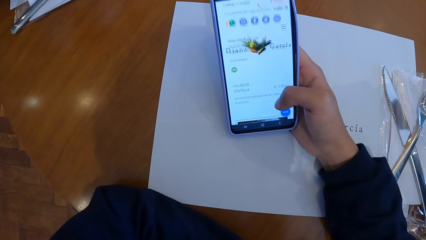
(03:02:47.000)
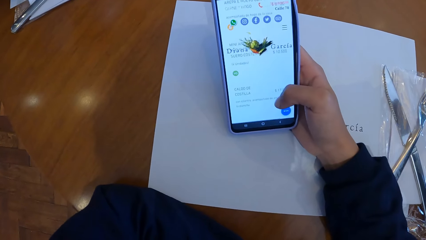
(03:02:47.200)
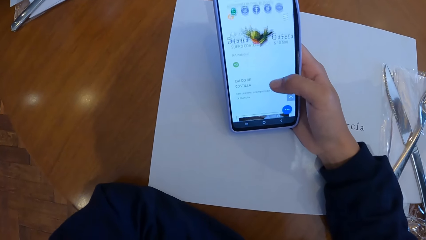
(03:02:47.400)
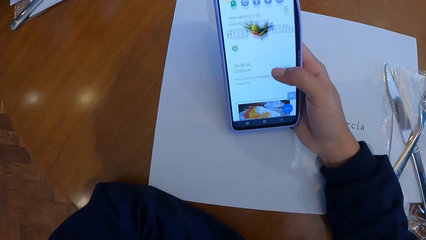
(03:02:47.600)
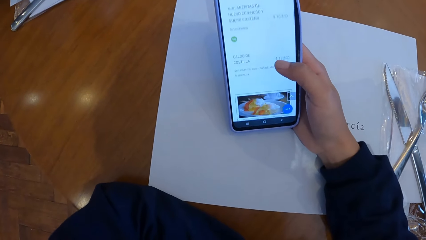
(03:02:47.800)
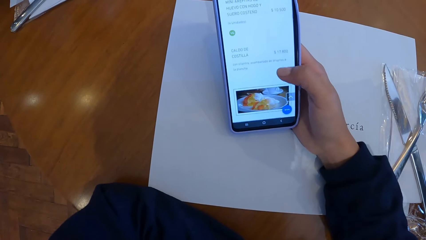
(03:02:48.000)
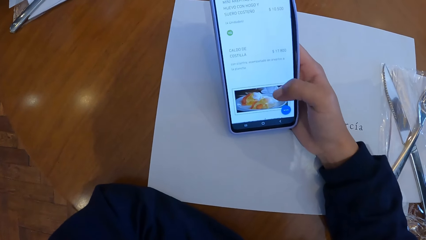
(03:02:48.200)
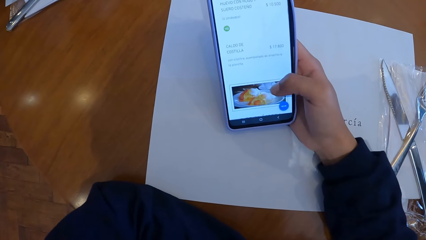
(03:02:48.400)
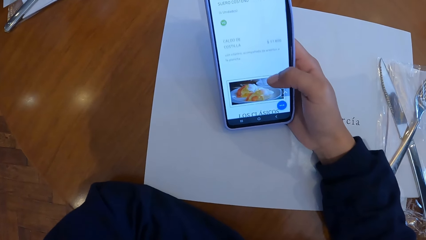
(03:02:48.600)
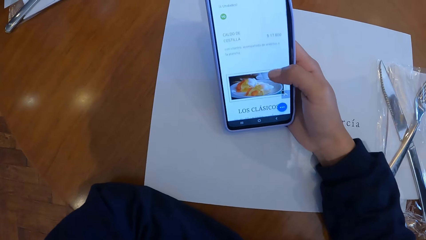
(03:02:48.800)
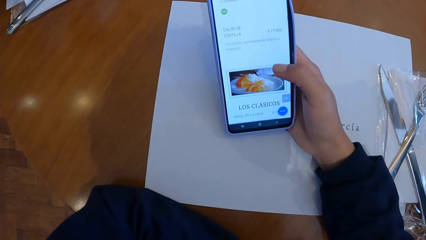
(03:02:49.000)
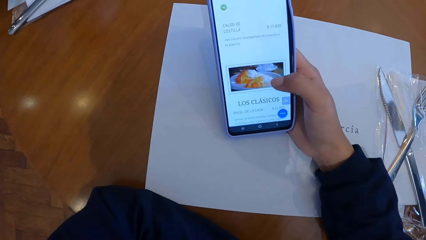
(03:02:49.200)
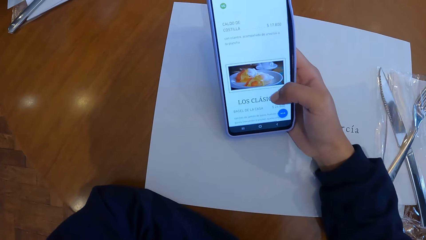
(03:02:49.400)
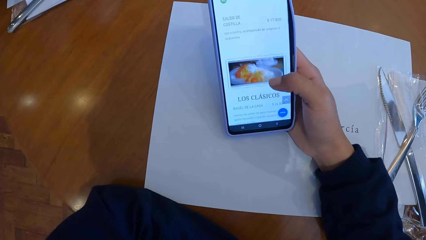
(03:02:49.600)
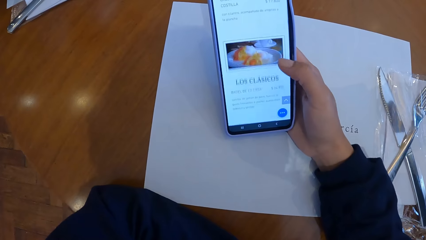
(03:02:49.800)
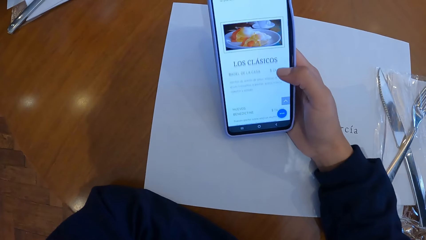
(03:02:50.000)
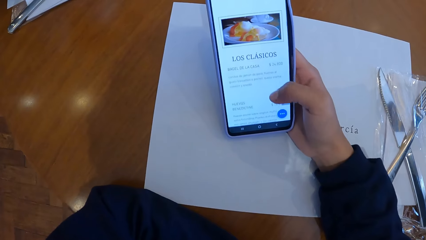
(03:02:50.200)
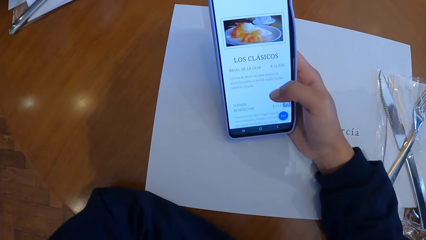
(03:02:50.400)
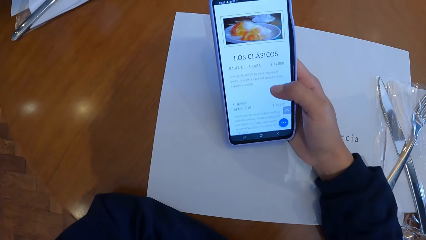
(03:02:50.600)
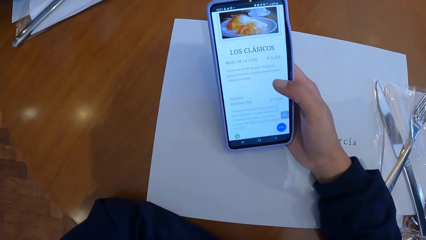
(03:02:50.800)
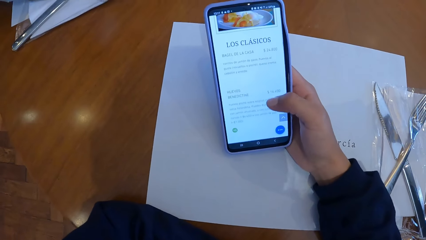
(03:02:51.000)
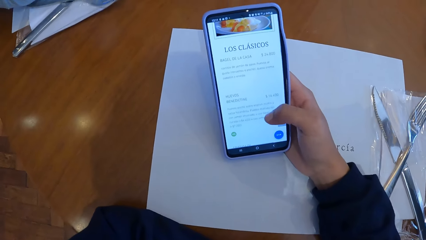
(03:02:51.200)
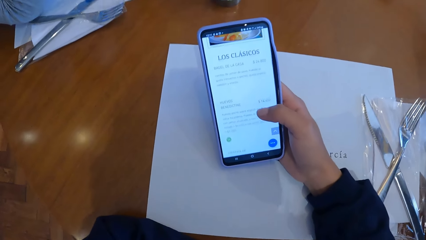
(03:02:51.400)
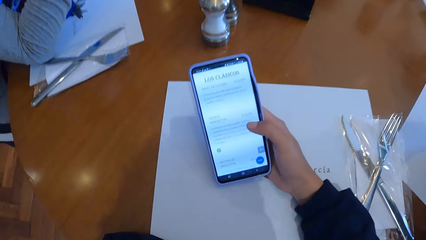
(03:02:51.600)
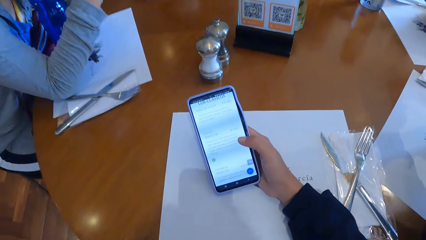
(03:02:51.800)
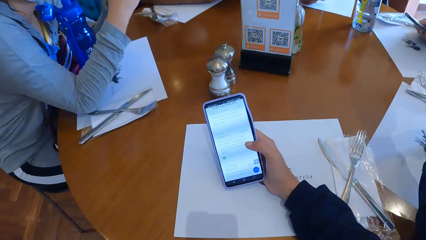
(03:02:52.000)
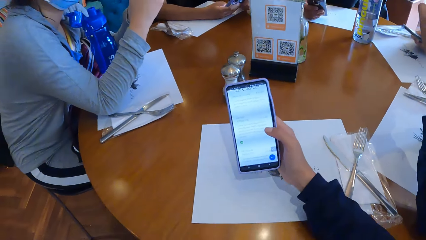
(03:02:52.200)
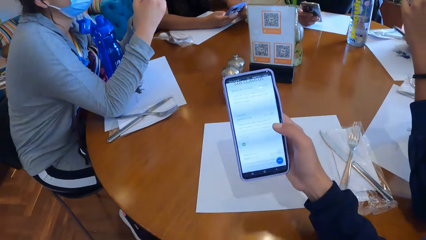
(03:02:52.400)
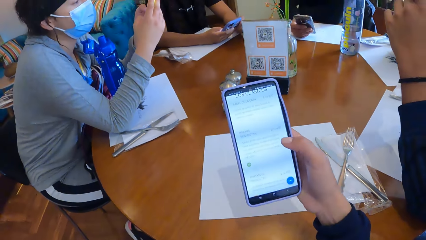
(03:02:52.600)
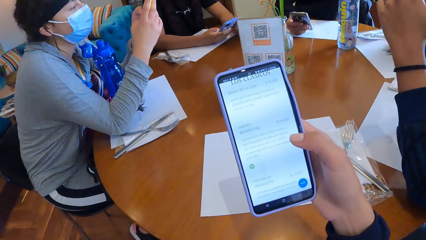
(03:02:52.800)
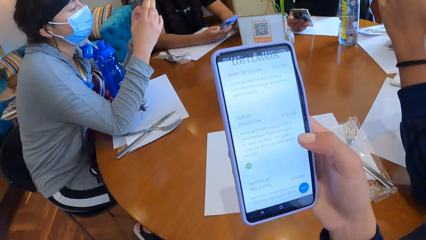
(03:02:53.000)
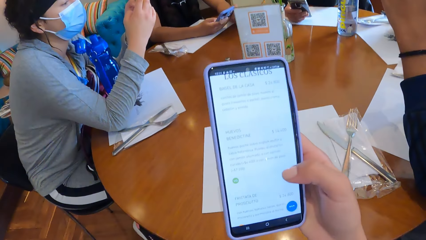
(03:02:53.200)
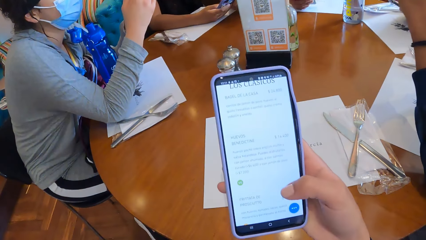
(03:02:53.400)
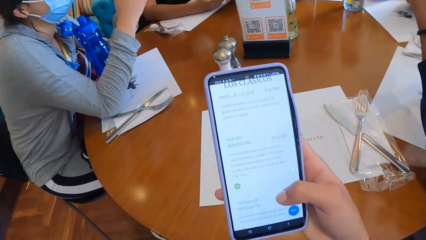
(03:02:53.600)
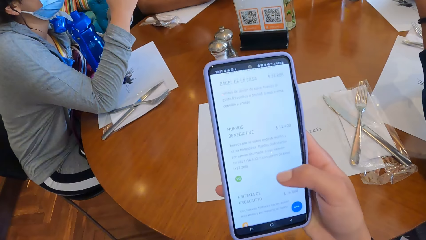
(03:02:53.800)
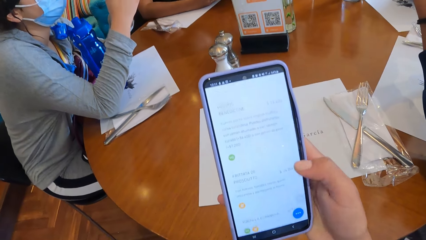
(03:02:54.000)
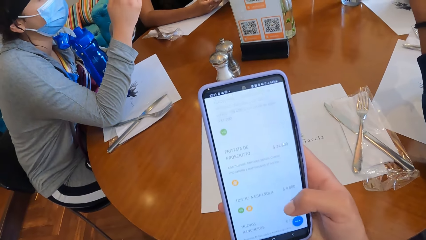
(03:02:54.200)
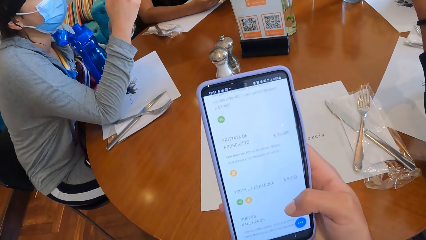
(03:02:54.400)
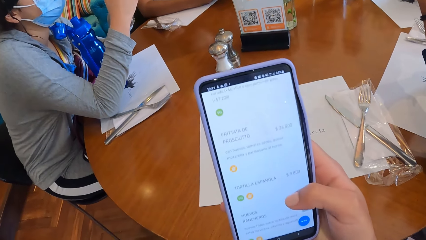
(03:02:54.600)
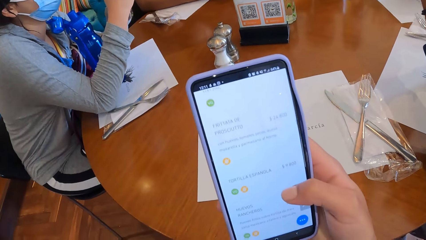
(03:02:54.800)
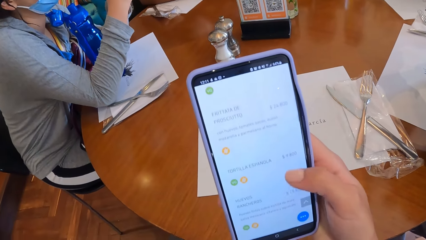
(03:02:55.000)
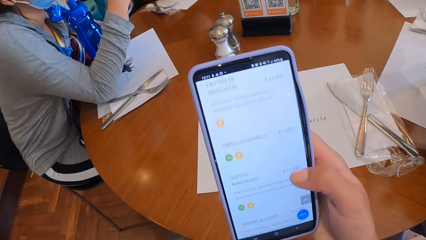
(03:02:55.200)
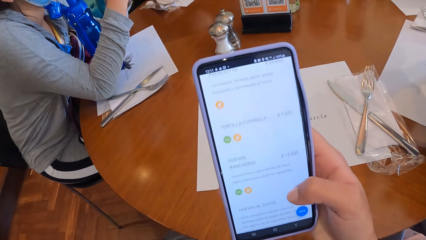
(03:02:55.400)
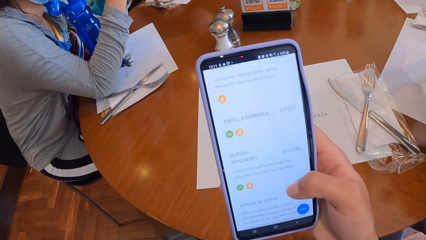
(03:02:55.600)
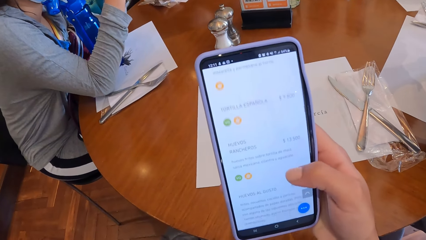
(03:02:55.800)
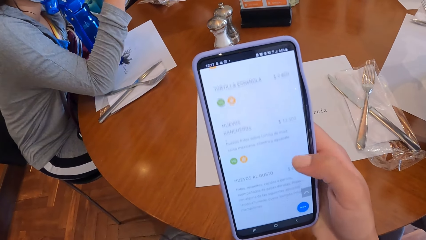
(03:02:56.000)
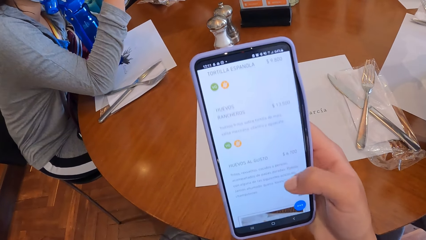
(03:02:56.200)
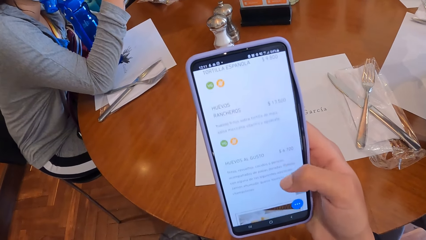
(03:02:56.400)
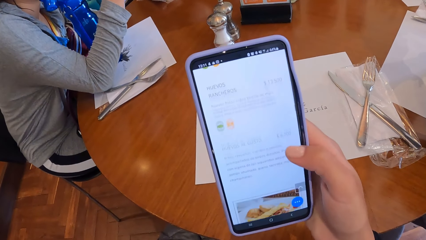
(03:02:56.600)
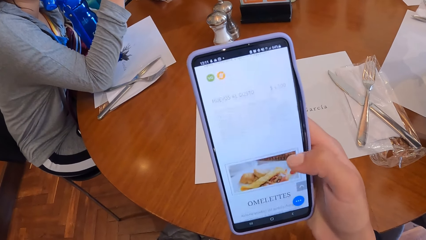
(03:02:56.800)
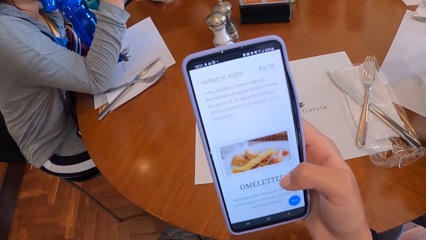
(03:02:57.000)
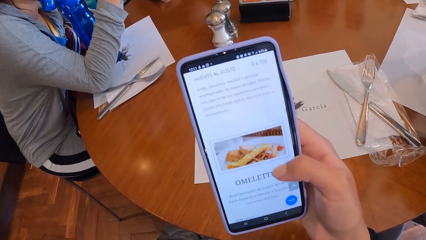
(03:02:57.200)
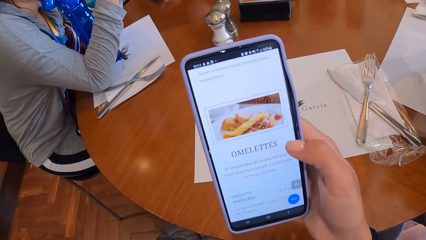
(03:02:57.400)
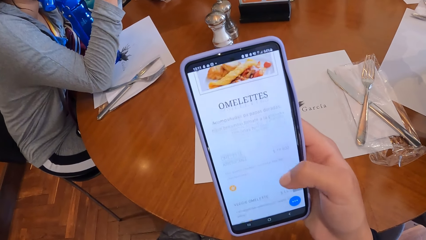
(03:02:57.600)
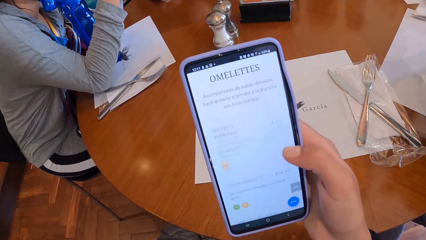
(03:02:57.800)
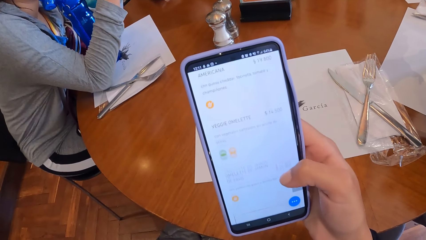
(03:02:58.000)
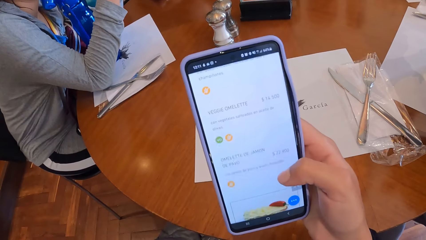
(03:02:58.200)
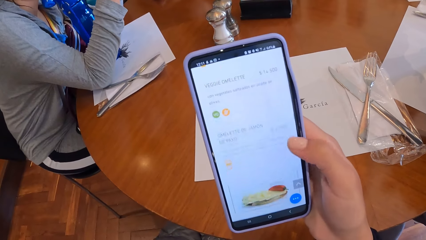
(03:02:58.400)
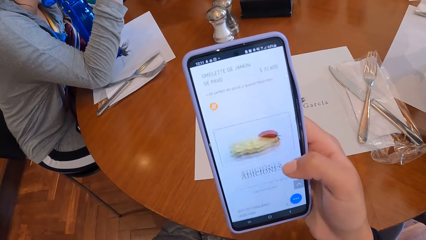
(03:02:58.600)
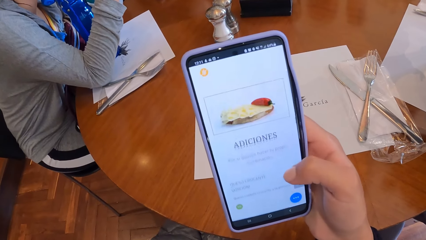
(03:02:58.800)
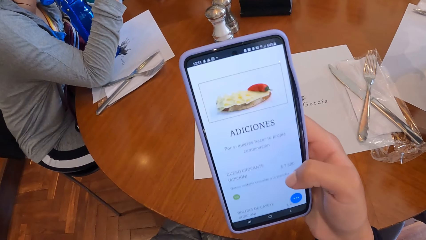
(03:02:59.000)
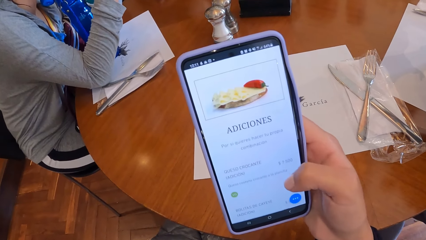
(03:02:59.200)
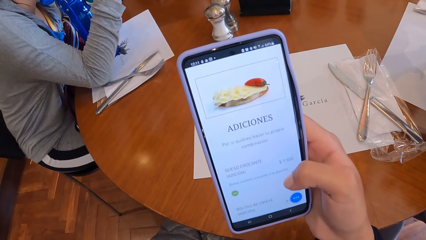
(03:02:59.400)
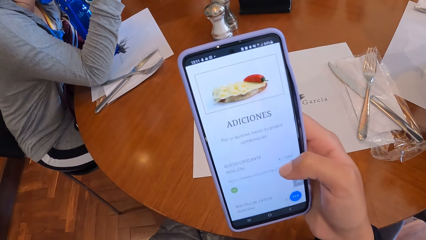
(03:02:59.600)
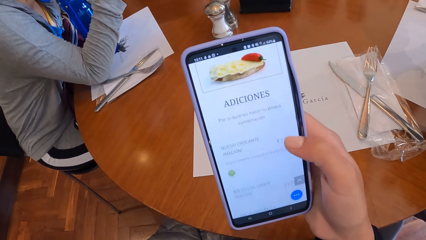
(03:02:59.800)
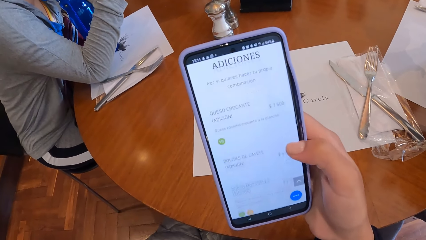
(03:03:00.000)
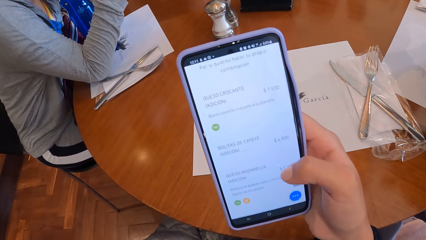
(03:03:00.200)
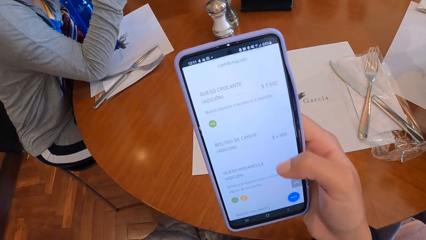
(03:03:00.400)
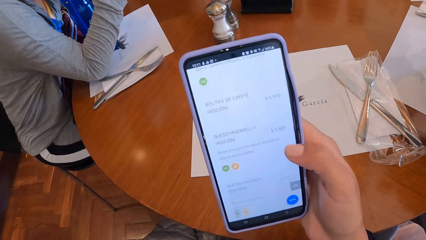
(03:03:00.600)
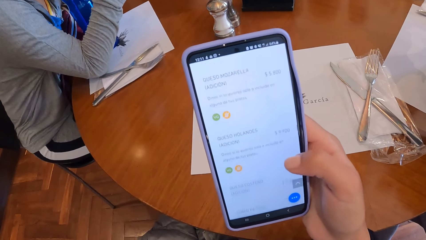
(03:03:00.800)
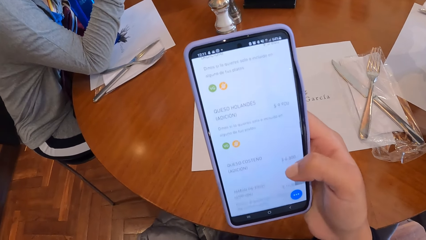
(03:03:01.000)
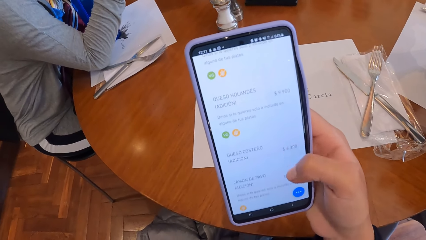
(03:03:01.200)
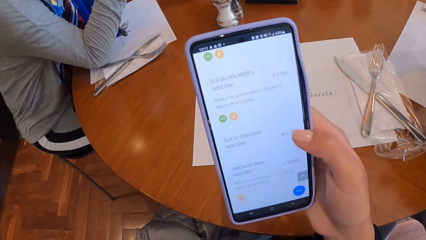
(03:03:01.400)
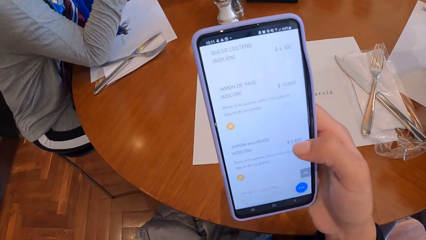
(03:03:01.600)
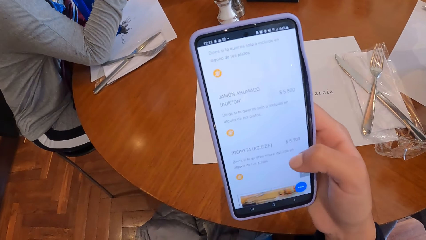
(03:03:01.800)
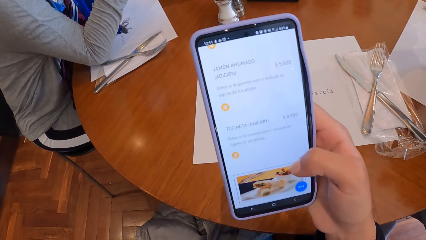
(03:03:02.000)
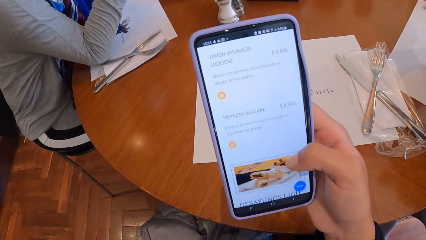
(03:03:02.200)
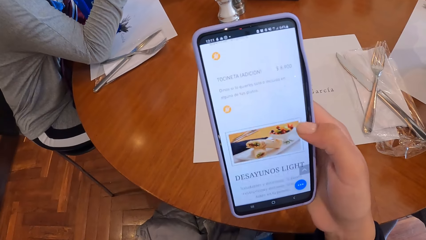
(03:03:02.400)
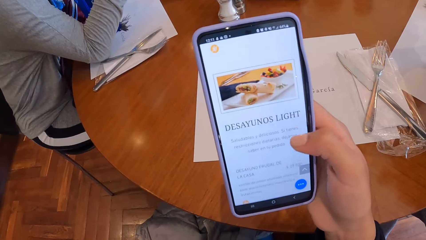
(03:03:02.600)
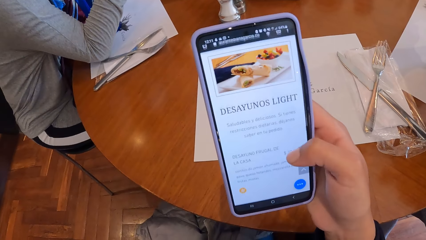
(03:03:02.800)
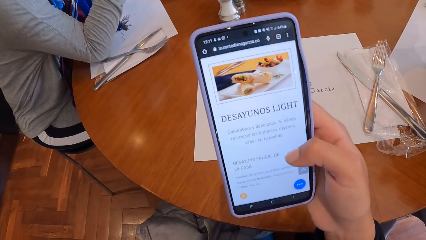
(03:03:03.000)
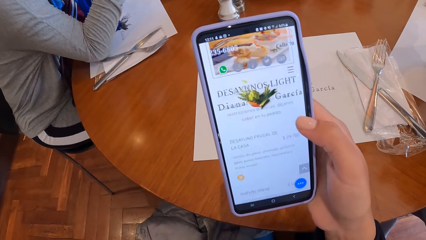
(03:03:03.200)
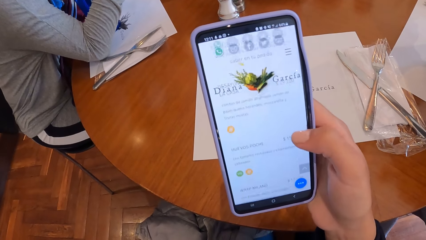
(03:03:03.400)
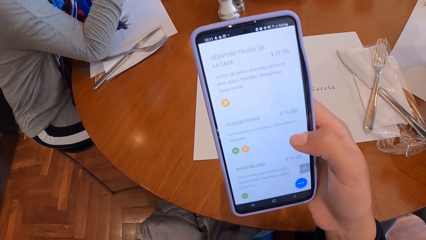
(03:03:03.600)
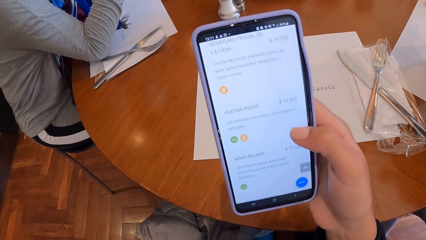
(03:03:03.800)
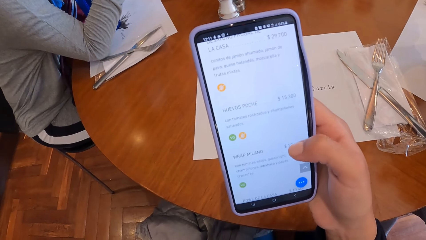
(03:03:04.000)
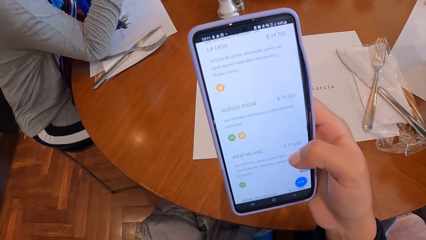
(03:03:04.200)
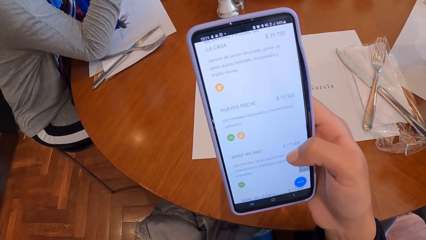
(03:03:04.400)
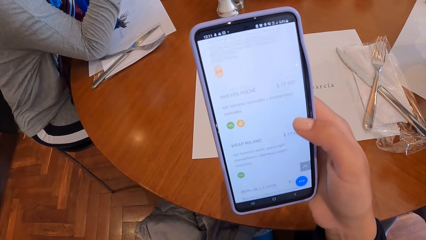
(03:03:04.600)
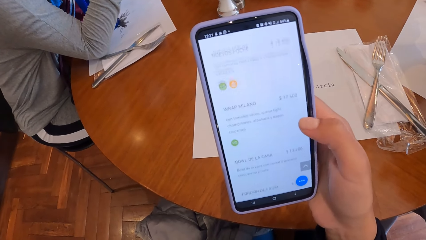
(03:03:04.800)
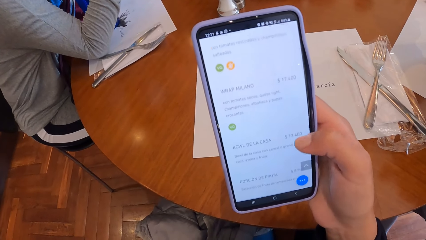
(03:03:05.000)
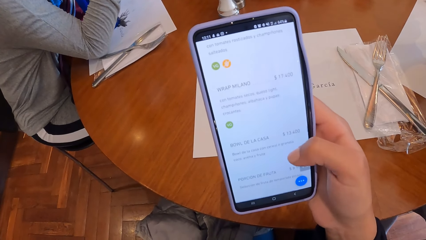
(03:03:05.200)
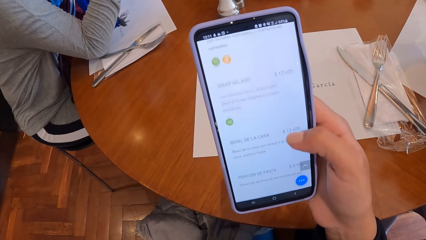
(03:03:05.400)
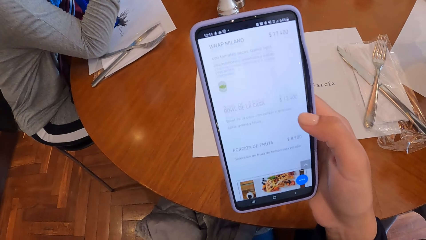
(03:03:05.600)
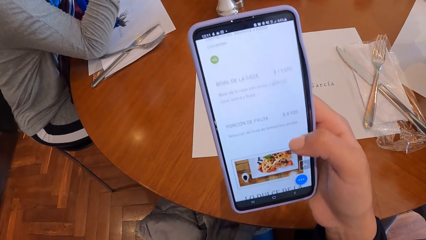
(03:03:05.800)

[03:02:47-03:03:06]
The camera wearer looks at a woman. They use a phone.
